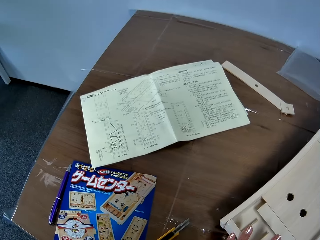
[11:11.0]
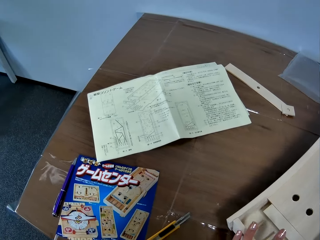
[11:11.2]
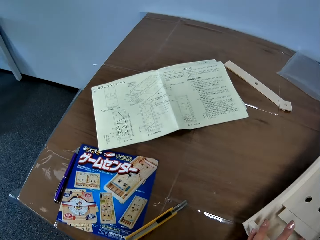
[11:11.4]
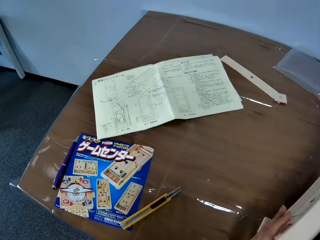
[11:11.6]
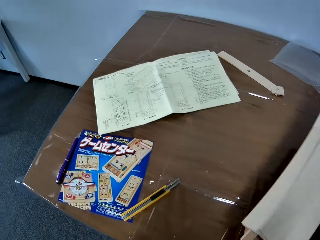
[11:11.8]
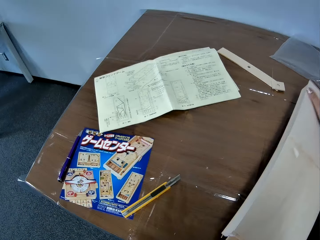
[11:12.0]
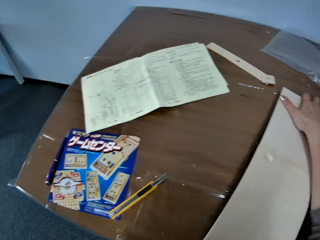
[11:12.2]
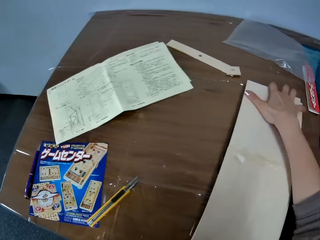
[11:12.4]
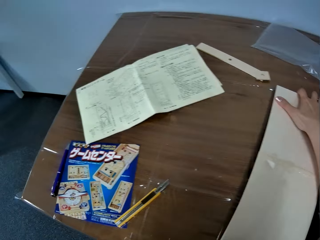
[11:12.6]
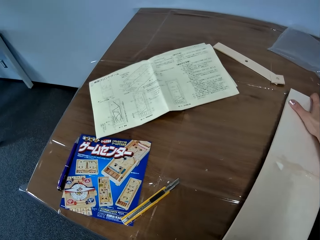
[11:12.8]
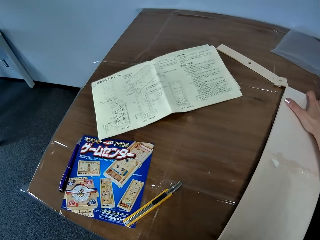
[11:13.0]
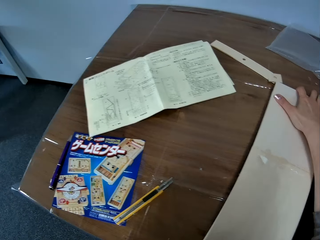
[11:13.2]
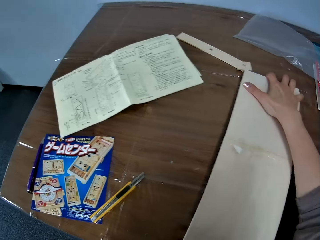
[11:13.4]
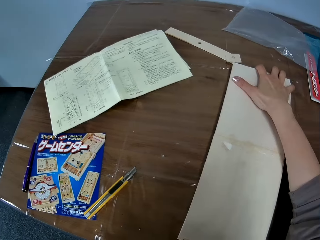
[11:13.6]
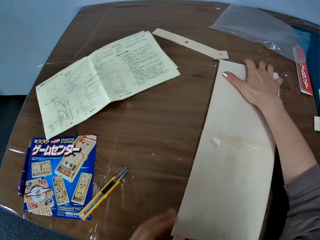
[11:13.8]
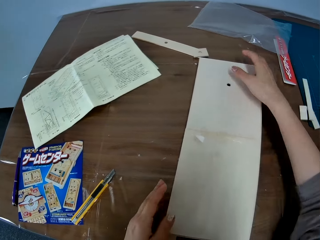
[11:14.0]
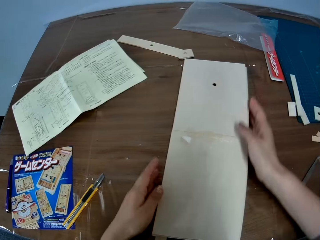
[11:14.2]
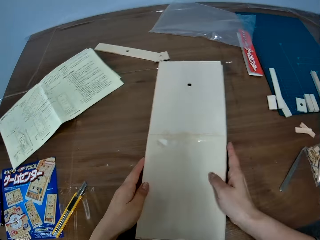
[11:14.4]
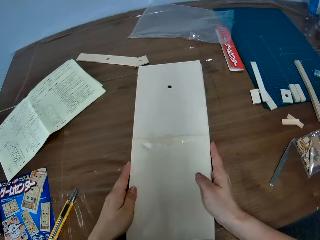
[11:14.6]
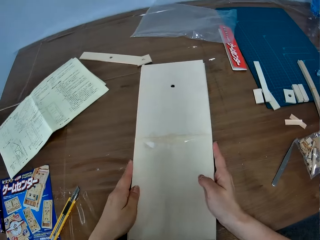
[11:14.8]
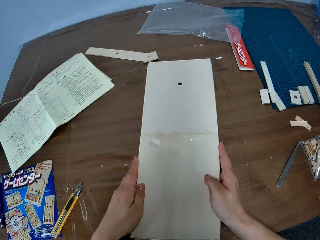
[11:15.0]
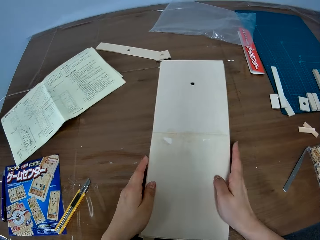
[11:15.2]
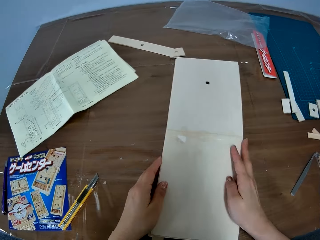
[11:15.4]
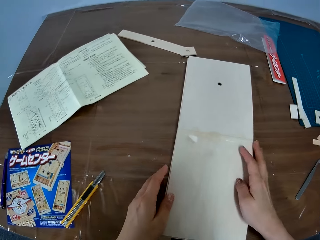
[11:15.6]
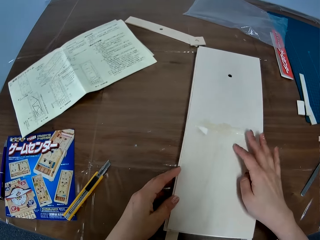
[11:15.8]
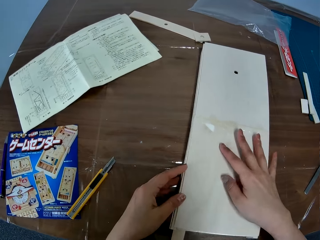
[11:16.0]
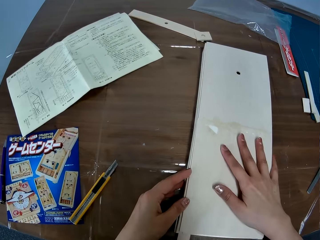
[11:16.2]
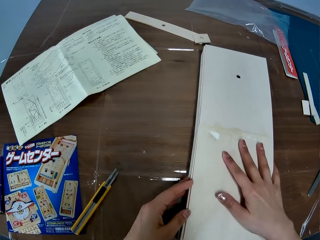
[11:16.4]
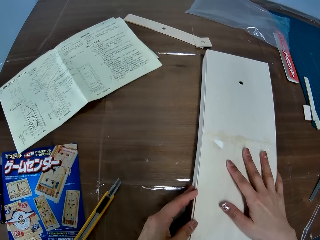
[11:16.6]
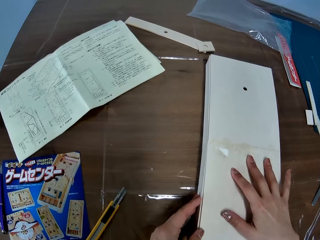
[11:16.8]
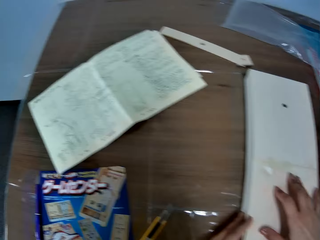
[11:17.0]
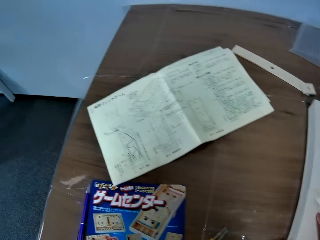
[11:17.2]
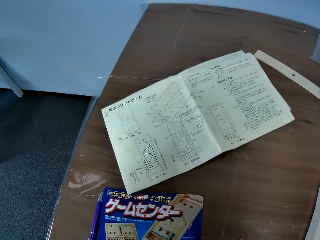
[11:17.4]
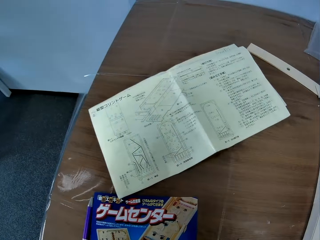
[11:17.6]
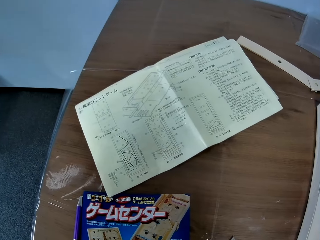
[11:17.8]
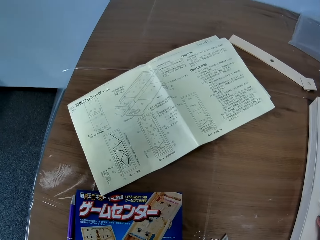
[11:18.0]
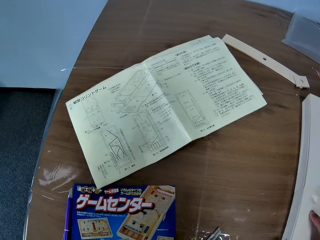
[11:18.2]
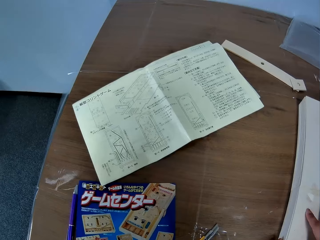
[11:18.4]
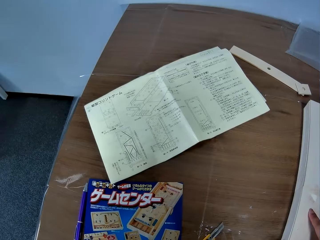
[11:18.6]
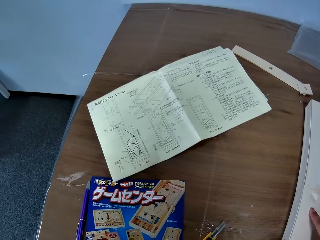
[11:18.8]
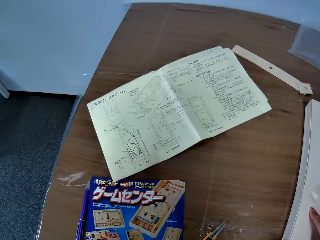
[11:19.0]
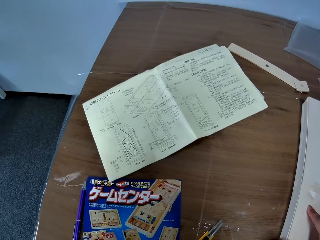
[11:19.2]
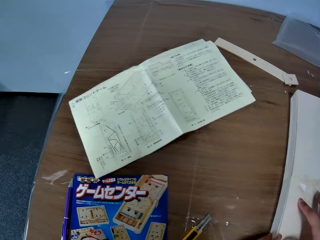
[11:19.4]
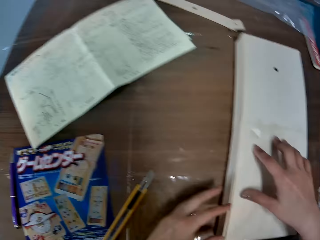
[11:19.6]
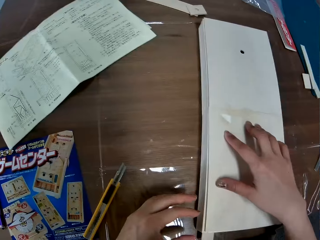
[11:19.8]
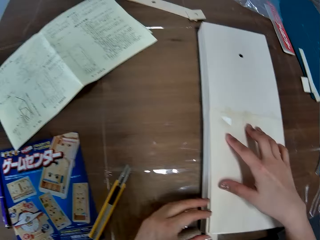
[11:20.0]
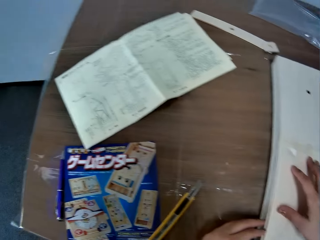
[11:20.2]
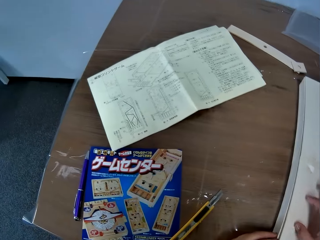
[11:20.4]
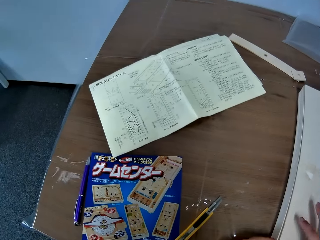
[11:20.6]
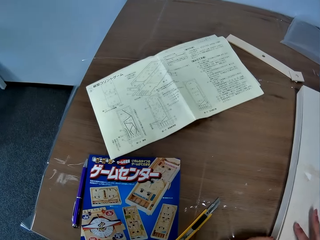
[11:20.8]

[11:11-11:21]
The camera wearer flips a paperboard model or craft board on a table. They drop the craft board. They adjust the paperboard model on the table. They look at a piece of manual paper on the table.

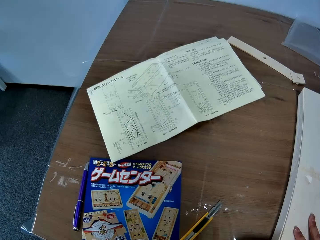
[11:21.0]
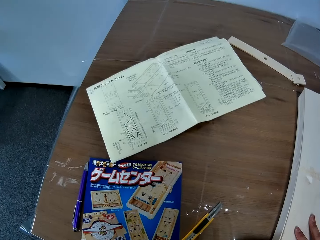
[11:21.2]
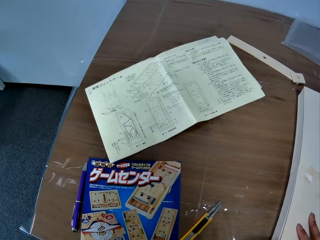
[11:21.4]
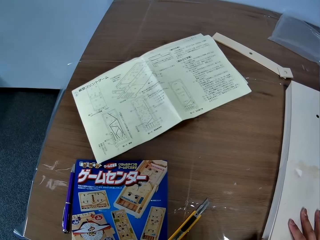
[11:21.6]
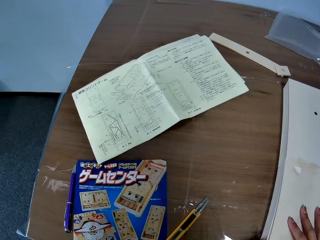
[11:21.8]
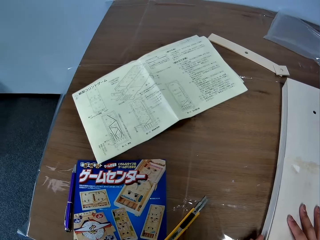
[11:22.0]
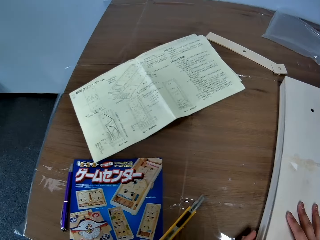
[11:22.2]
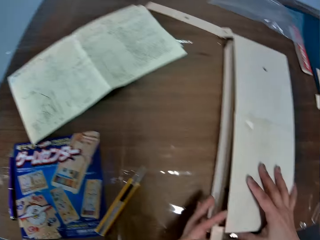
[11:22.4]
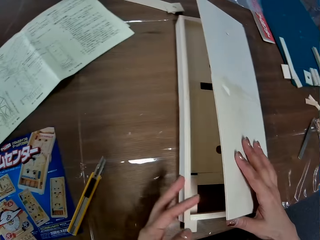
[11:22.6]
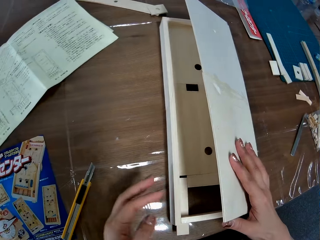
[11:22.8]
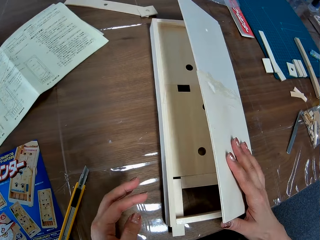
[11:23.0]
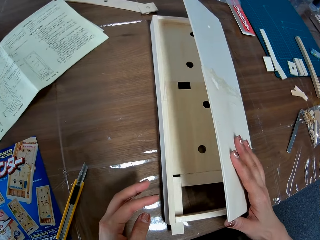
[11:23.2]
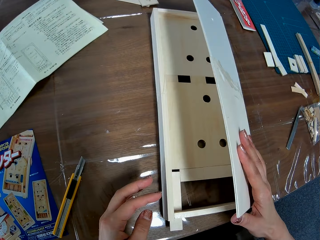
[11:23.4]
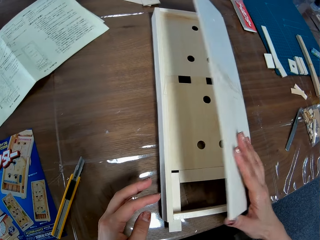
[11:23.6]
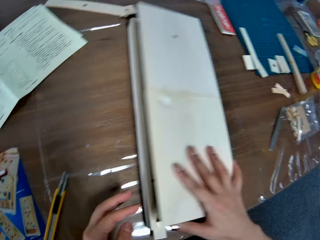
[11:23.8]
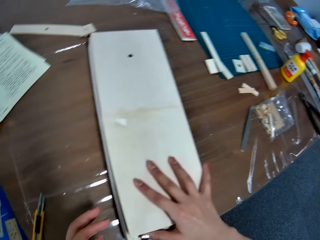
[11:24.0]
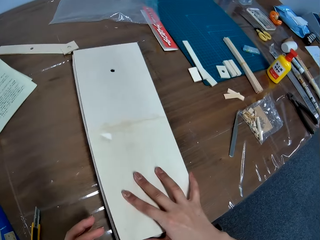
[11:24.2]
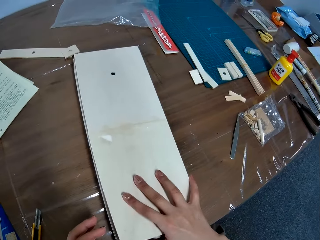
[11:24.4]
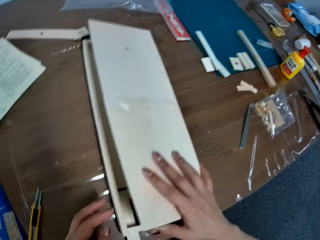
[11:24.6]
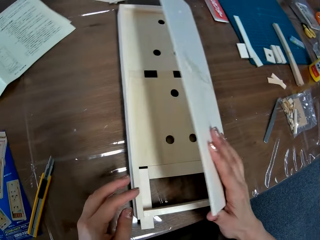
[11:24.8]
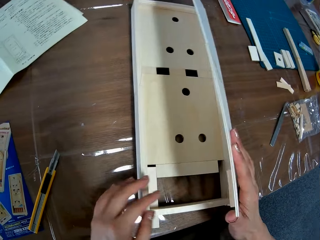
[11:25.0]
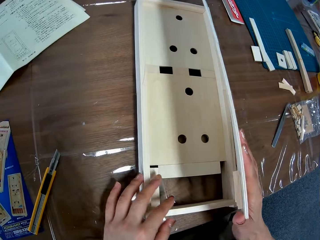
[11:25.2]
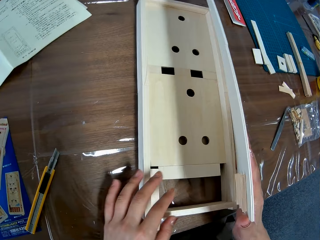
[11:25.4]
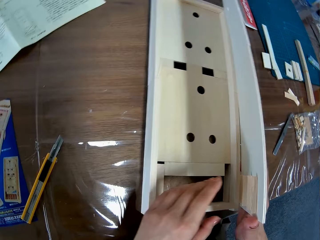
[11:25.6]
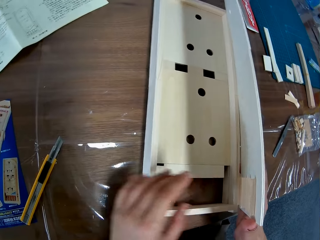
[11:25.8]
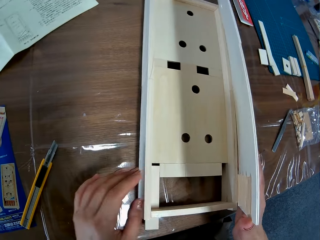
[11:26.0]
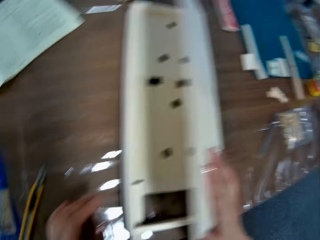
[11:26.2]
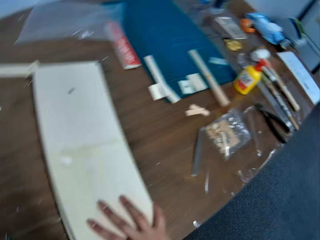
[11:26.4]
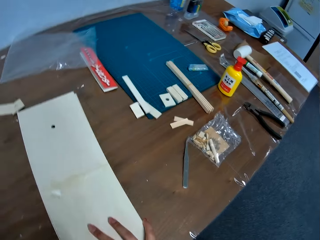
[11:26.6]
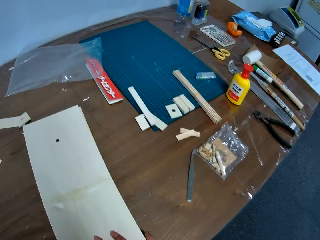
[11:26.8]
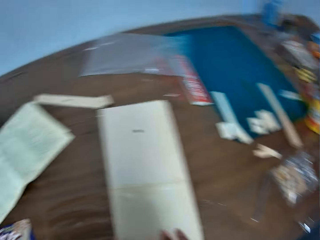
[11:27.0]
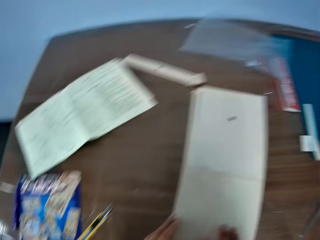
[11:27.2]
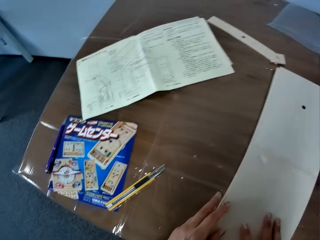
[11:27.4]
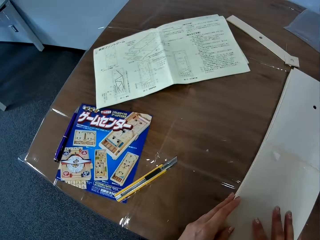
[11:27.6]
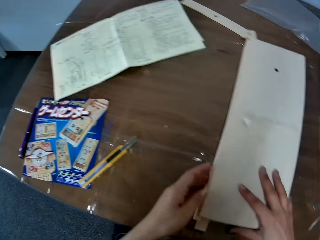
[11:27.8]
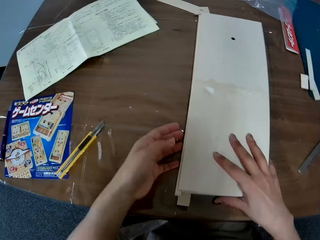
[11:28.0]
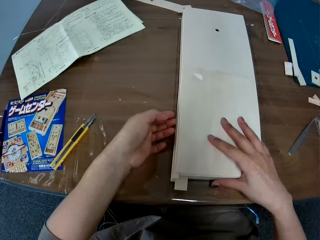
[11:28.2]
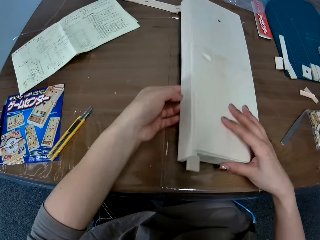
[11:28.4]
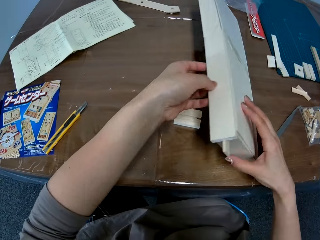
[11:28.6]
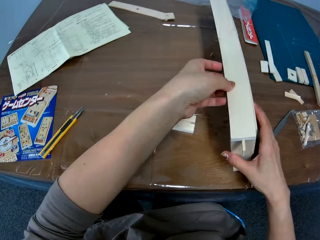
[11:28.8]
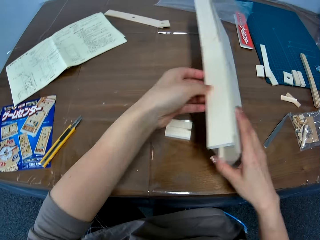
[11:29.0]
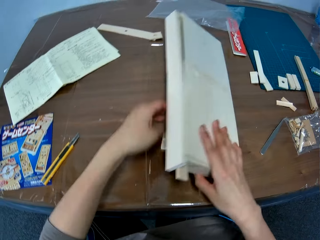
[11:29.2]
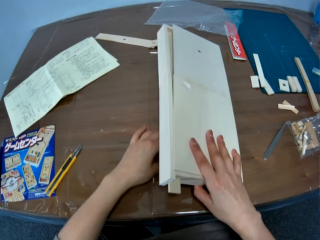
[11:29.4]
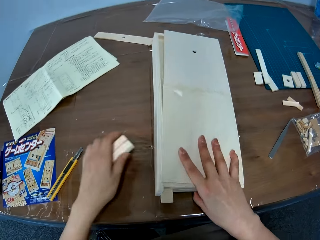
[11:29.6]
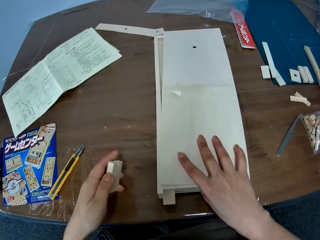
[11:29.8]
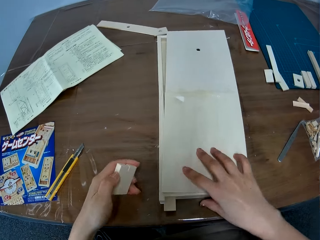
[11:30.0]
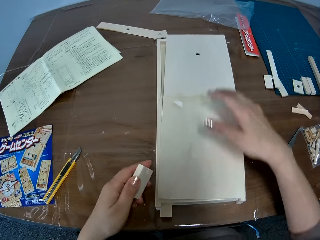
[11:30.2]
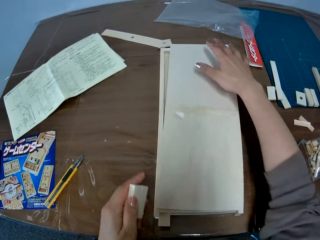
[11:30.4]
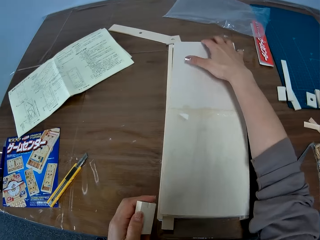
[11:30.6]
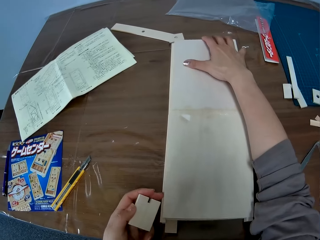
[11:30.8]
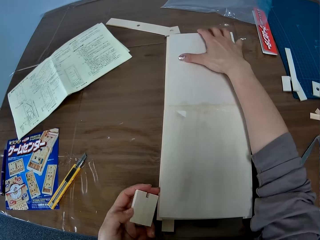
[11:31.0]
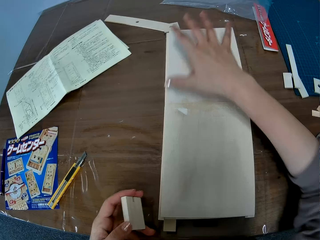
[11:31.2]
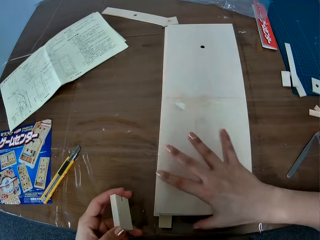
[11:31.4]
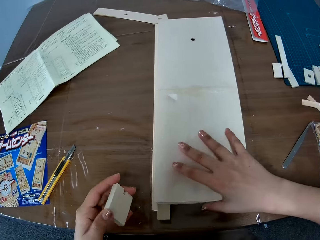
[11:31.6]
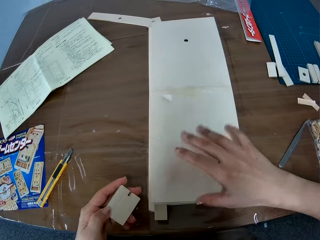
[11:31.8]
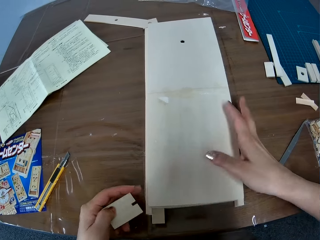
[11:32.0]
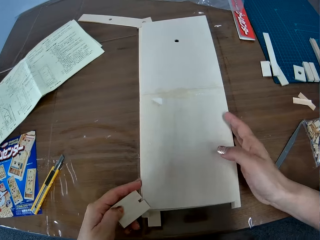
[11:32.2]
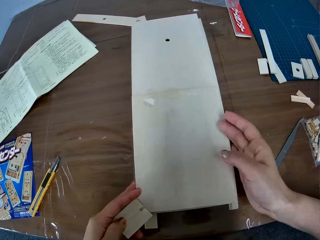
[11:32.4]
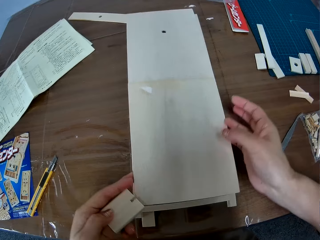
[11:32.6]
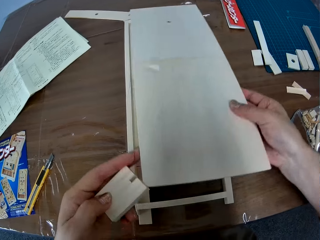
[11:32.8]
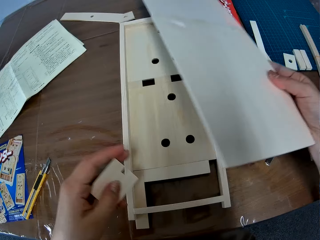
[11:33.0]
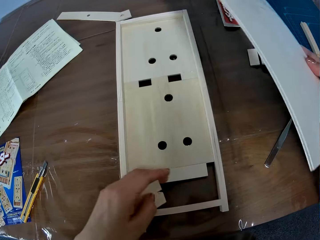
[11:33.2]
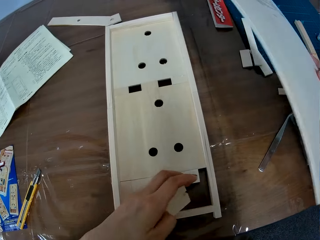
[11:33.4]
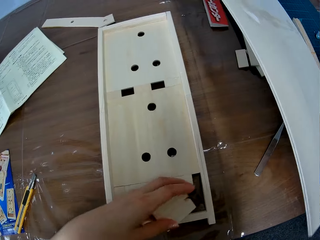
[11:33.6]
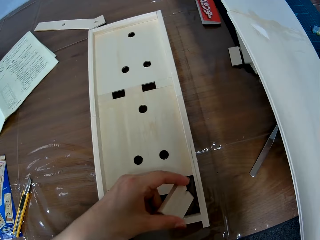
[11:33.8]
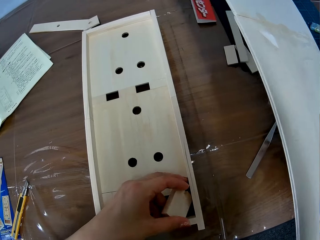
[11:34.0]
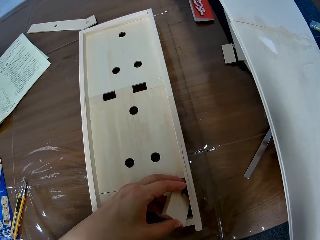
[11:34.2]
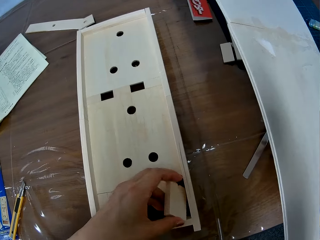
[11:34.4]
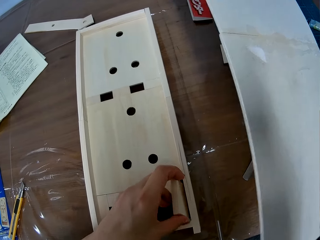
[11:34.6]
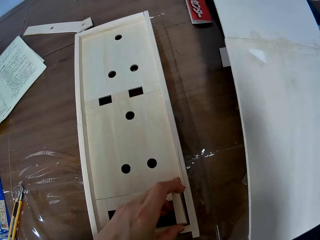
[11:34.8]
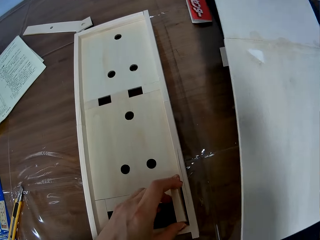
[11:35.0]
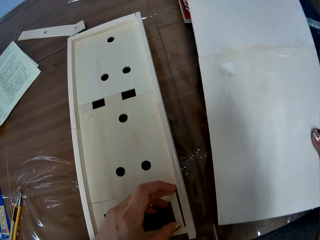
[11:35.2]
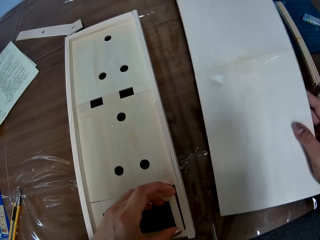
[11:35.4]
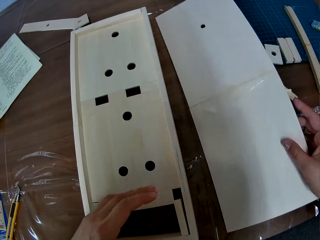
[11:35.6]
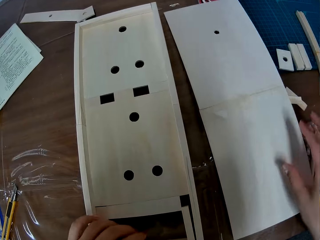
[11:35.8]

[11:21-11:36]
The camera wearer opens up a paperboard model with a hand. They close the paperboard model with a hand. They open up the paperboard model with a hand. They close the paperboard model with a hand. They flip the paperboard model on a table. They remove a piece of wood. They adjust the paperboard model on the table. They open up the paperboard model with a hand. They put the piece of wood on the paperboard model.
